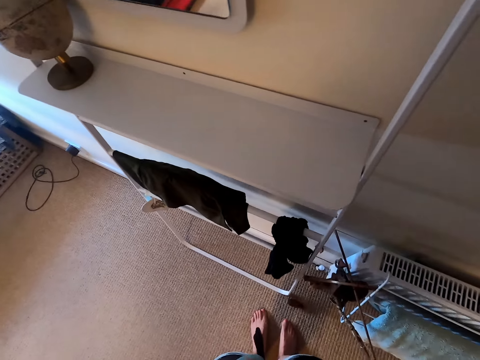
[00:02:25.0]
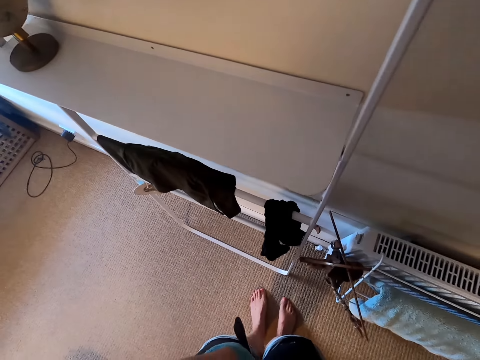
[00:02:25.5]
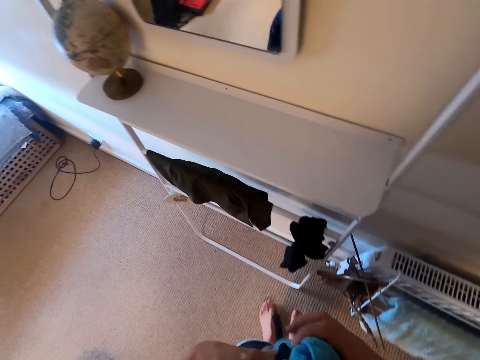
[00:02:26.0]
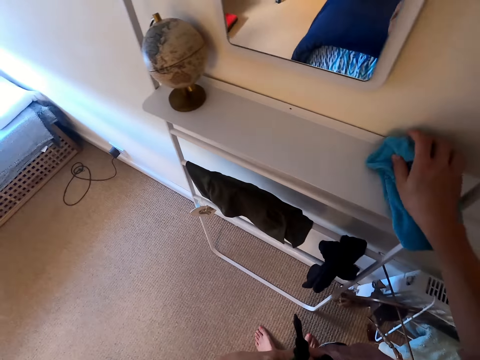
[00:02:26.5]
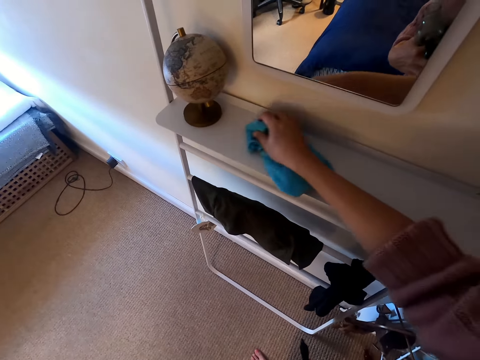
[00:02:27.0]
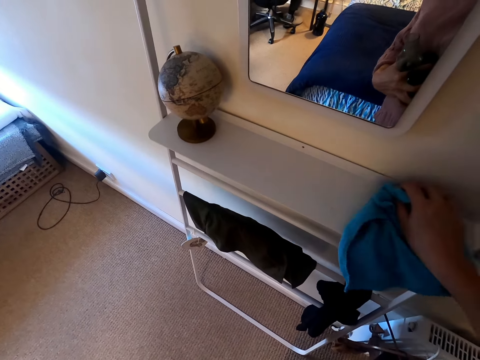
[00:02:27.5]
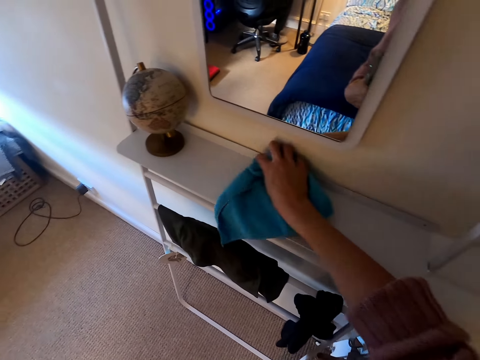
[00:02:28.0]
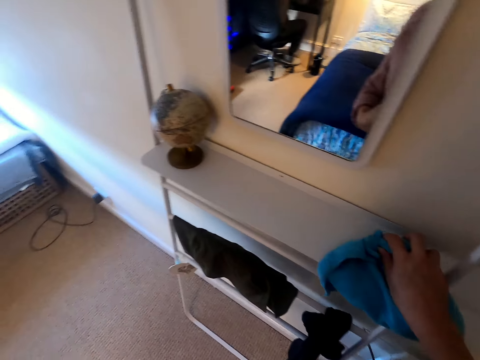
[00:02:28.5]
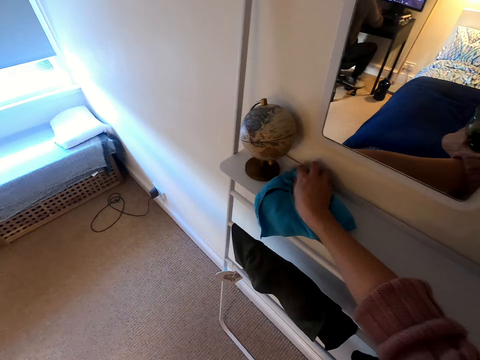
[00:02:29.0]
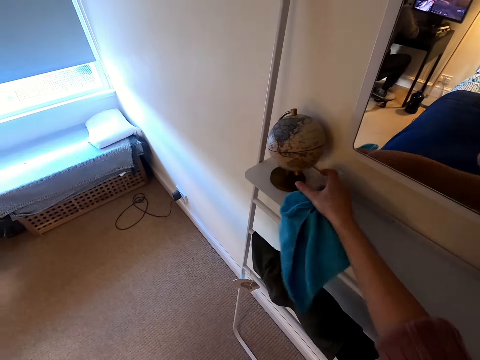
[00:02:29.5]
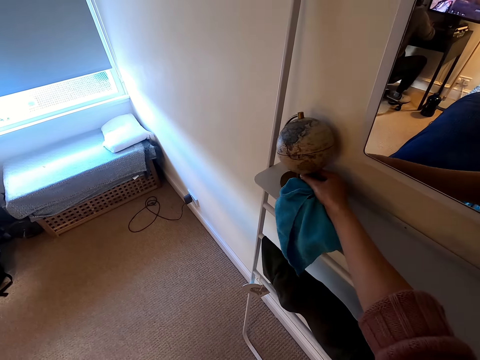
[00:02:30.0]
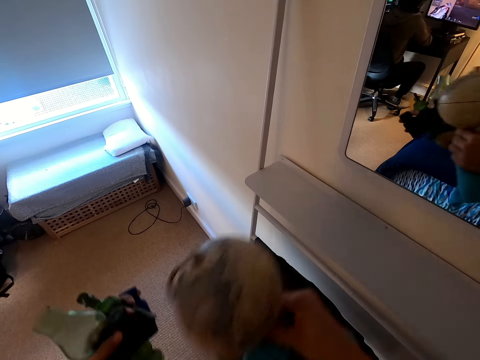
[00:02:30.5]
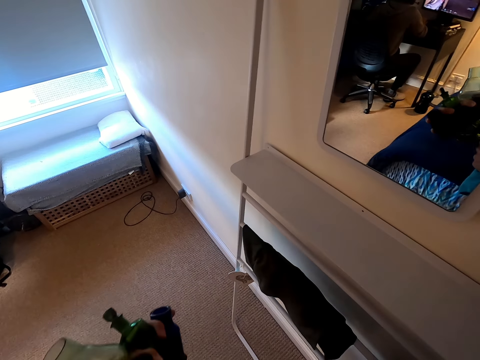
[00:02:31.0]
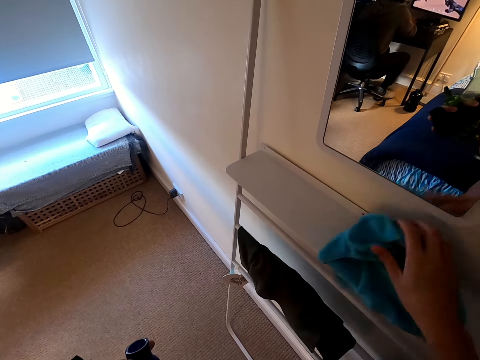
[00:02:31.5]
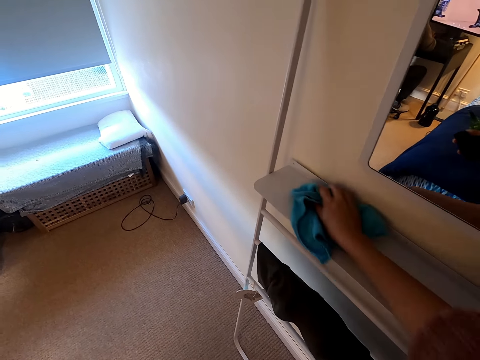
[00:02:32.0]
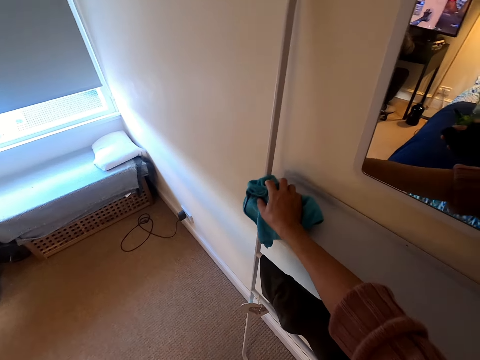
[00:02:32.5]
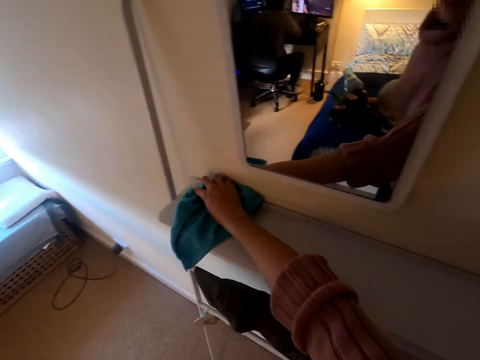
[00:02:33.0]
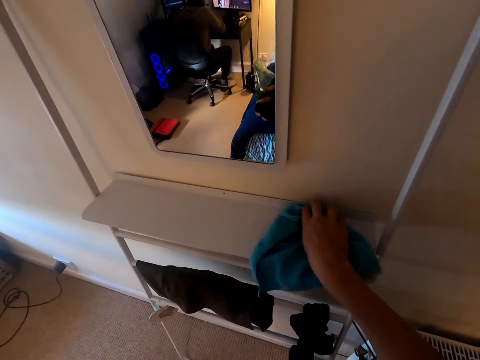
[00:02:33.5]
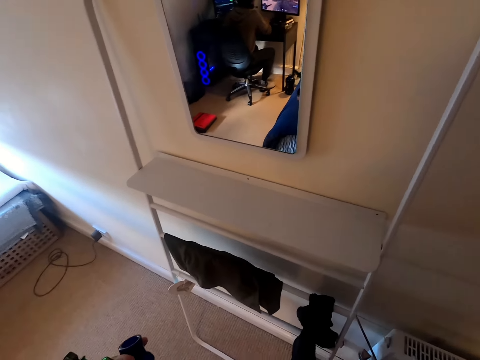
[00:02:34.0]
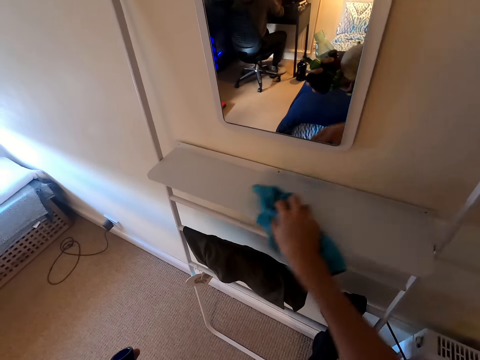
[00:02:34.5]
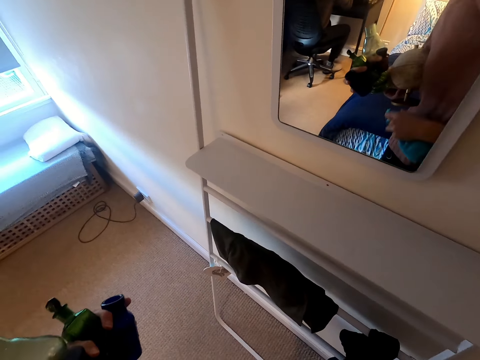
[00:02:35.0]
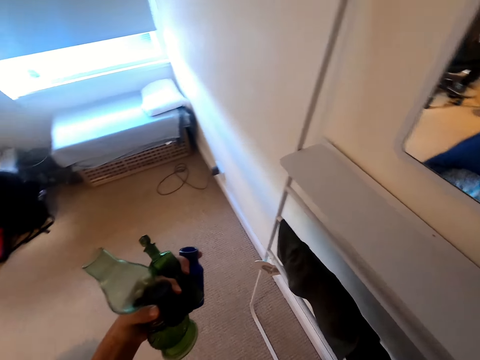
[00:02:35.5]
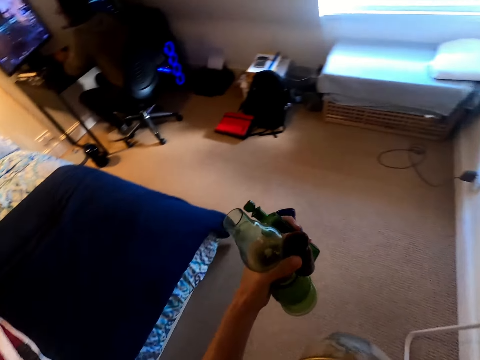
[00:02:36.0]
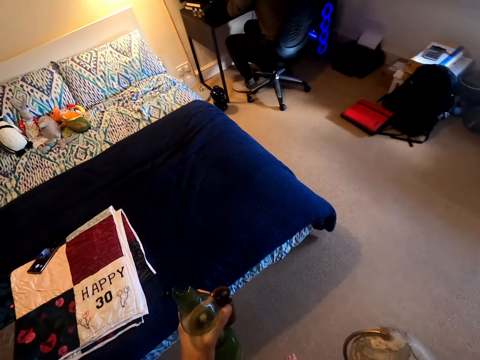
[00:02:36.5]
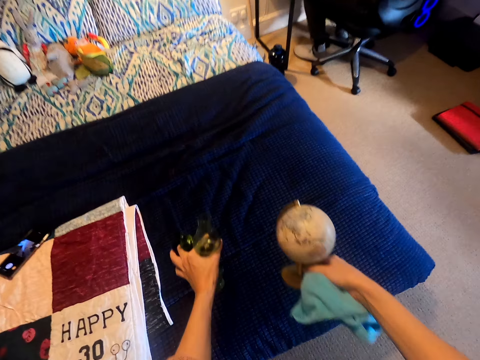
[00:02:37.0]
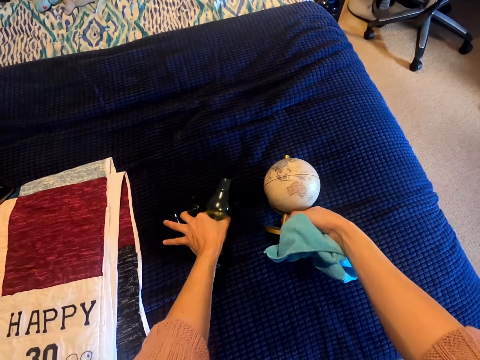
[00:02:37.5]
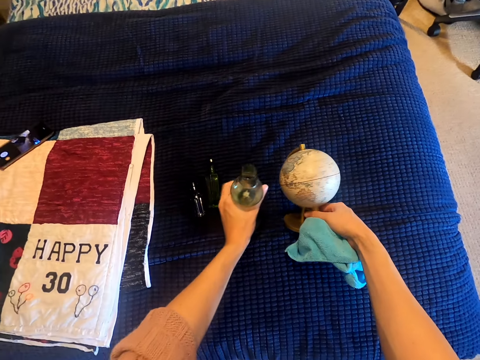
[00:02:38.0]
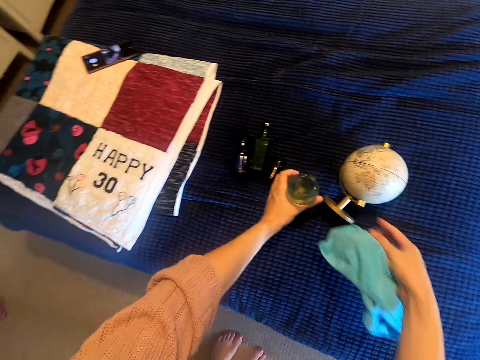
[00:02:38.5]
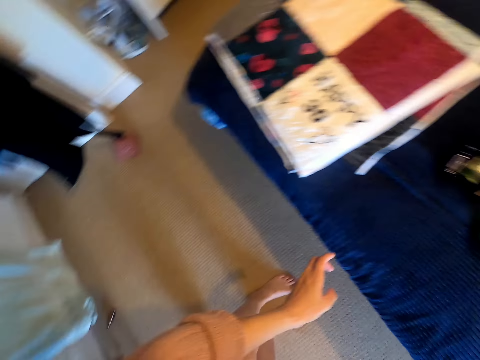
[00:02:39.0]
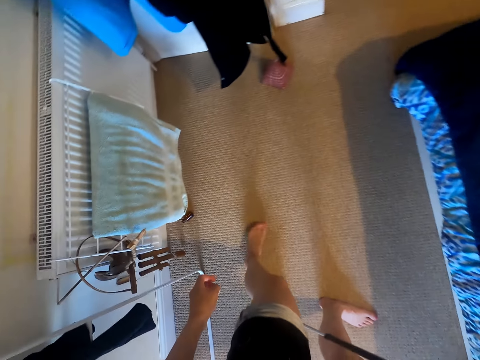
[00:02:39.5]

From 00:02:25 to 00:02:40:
The camera wearer does something. They wipe the cloth with a wiping cloth. They wipe the ornament rack. They remove something from the table. They wipe the table with the wiping cloth. They put the ornaments on the bed.

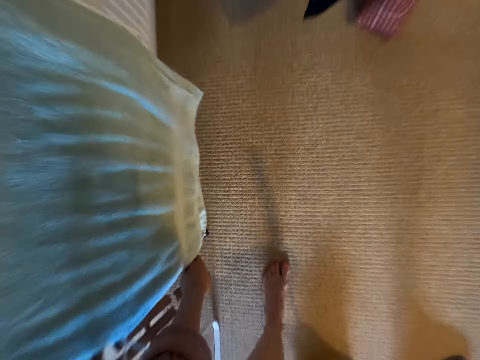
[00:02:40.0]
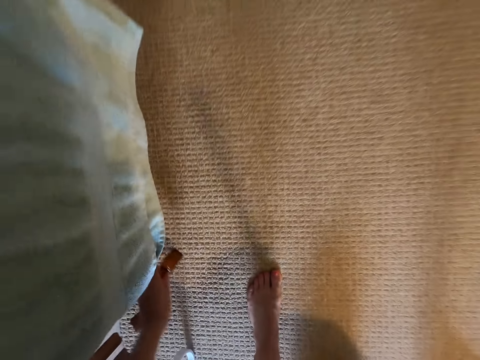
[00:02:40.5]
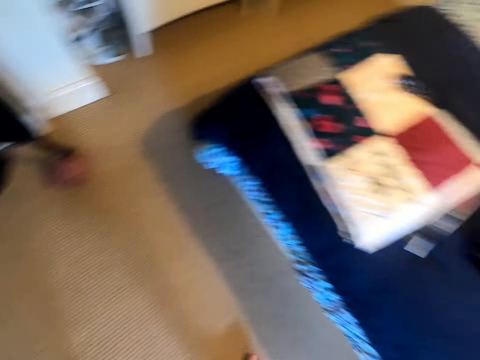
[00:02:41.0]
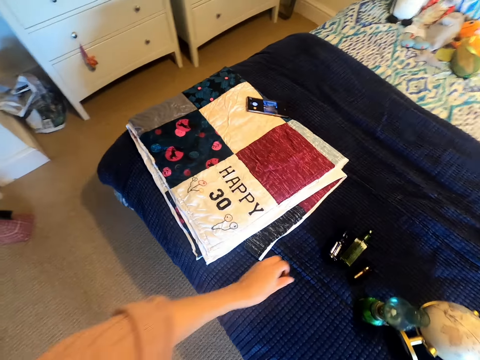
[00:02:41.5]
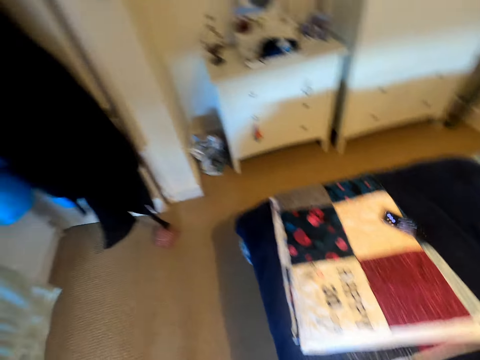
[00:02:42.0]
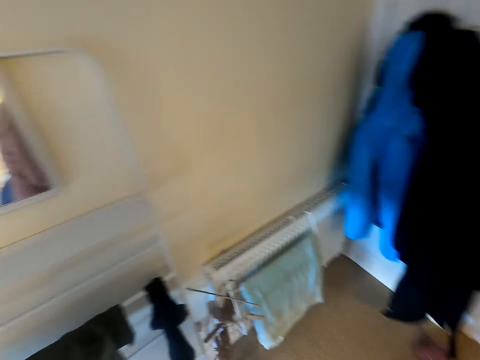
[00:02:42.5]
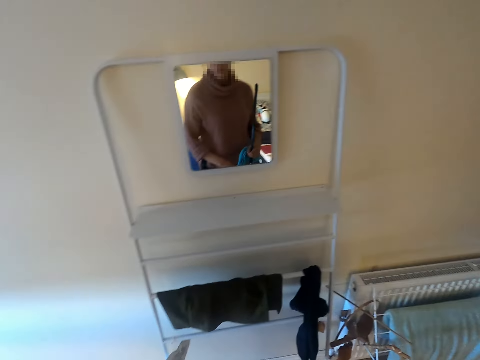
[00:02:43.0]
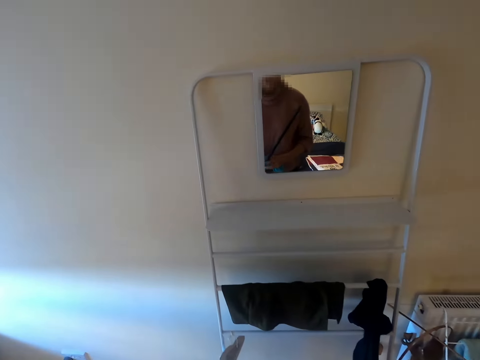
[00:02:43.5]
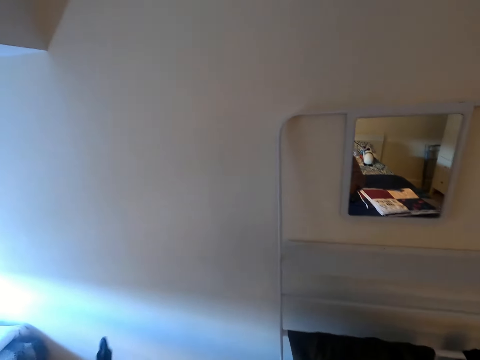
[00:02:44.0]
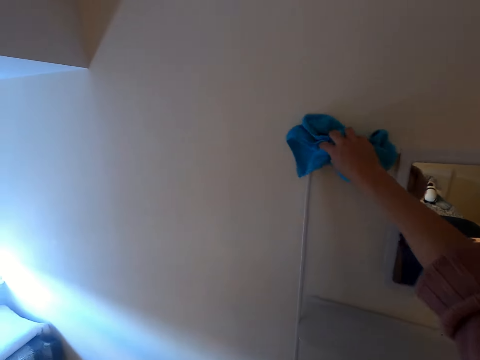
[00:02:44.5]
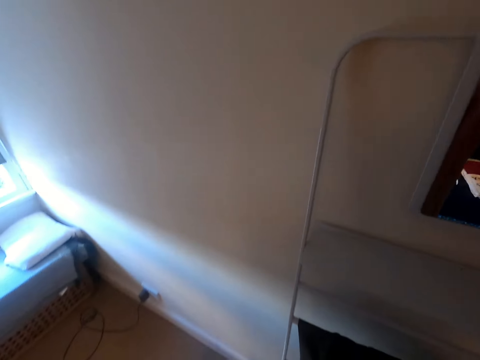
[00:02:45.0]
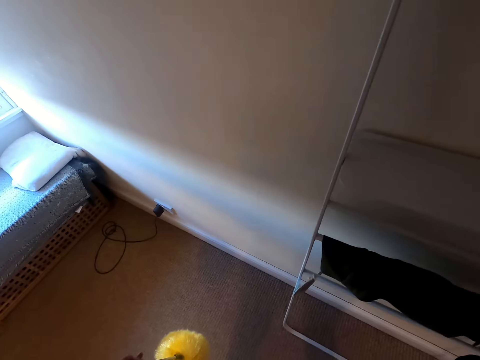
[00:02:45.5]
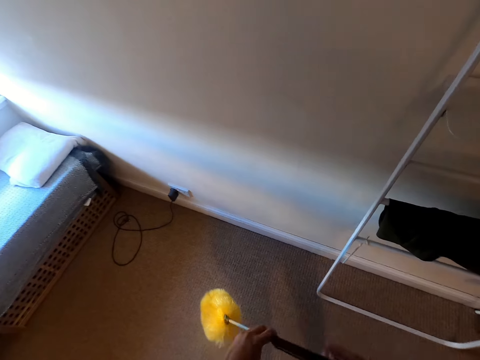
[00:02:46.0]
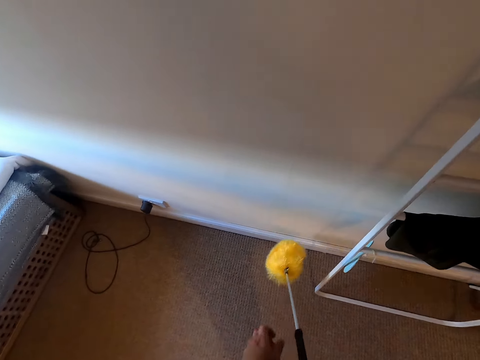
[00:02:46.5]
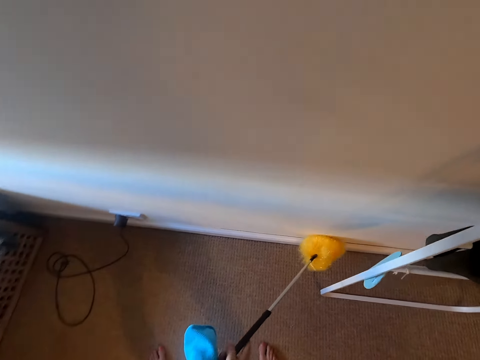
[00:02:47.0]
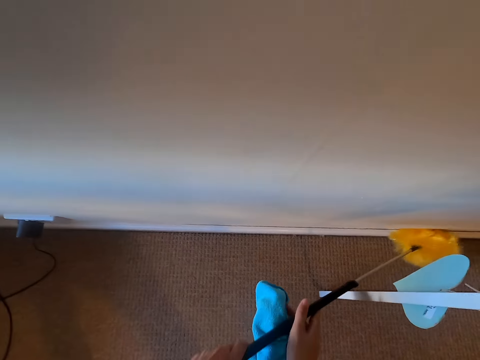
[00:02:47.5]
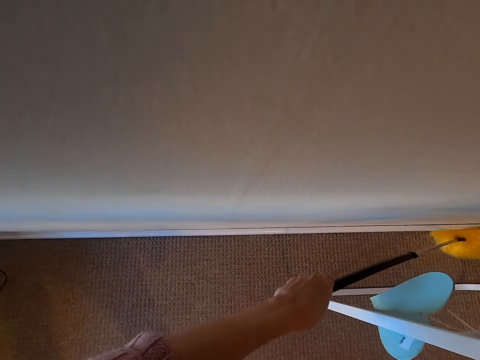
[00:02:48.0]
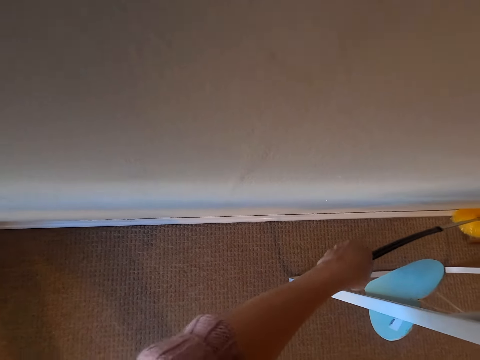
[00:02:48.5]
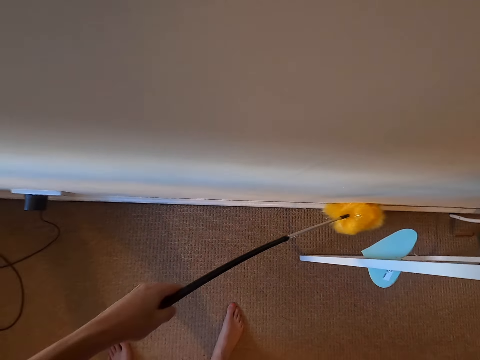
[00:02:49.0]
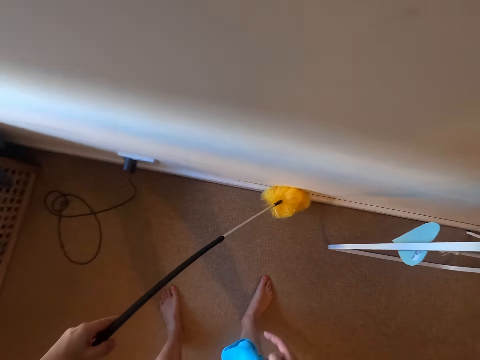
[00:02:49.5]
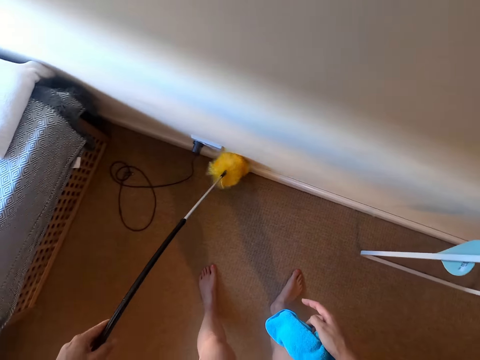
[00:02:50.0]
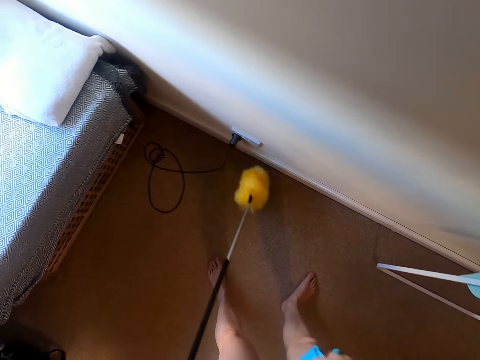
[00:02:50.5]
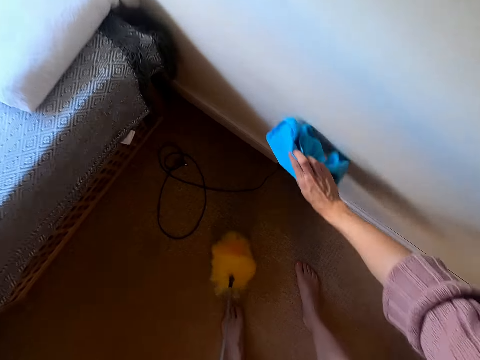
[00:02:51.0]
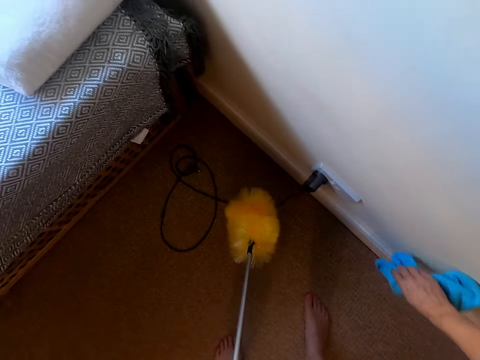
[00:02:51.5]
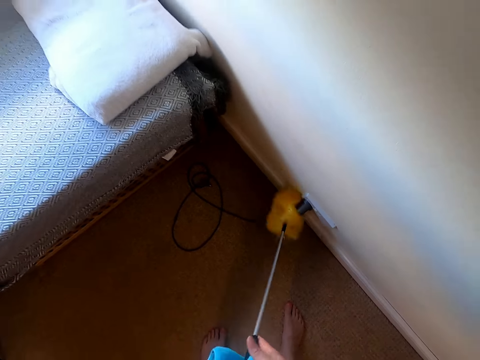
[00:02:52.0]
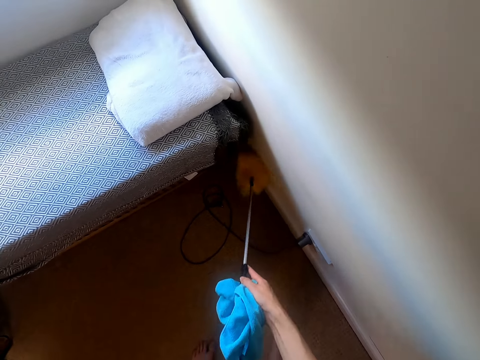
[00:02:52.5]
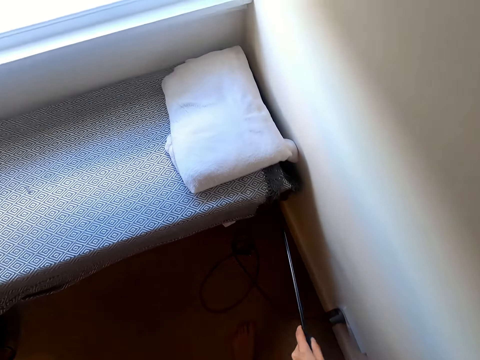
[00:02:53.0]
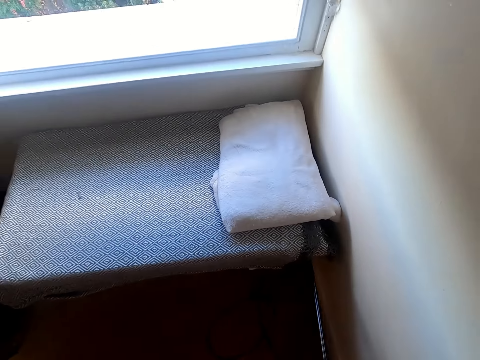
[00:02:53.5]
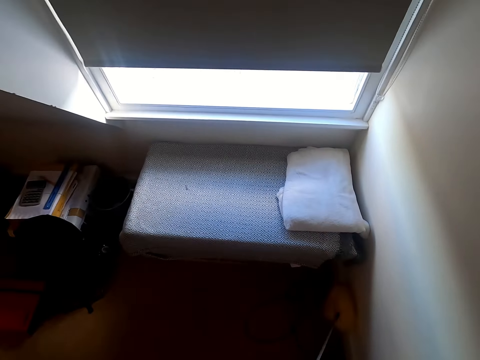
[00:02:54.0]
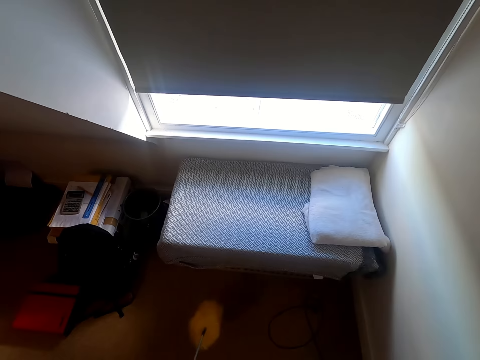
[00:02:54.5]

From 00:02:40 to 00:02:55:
The camera wearer picks something from the floor. They pick something from the bed. They walk around the room. They wipe the wall with a wiping cloth. They wipe the wall with a sponge. They wipe the wall with the wiping cloth. They wipe the wall with the sponge.
